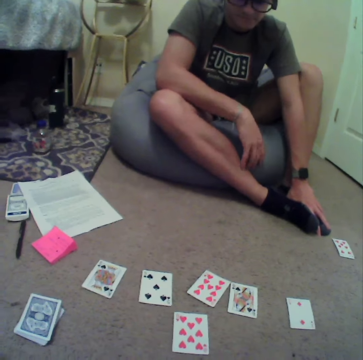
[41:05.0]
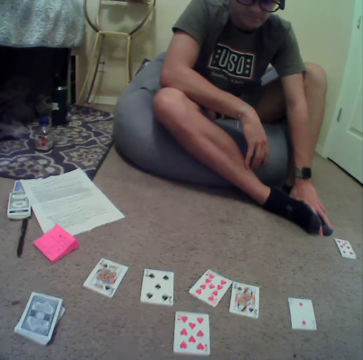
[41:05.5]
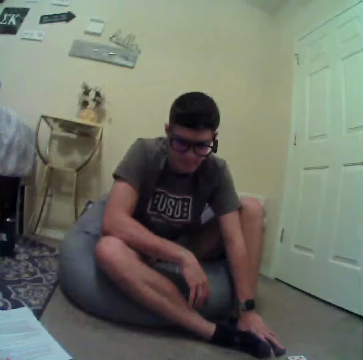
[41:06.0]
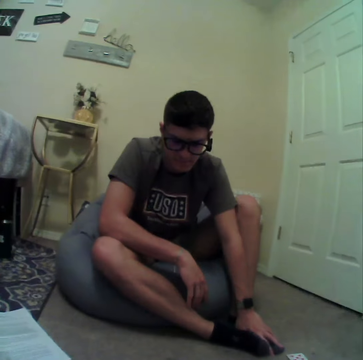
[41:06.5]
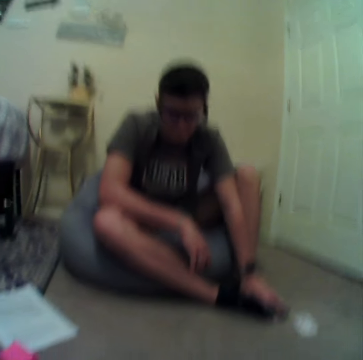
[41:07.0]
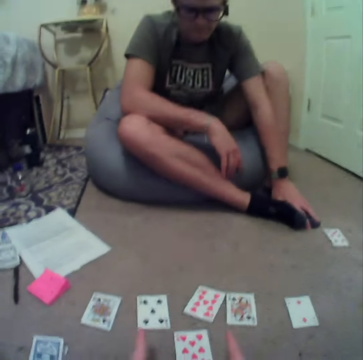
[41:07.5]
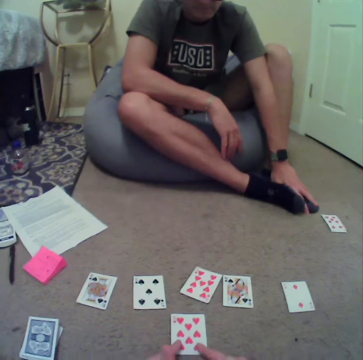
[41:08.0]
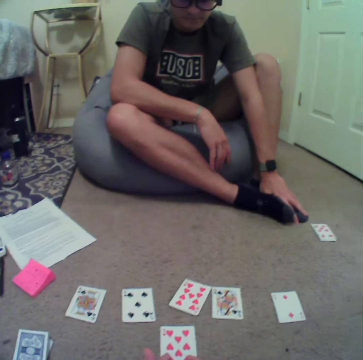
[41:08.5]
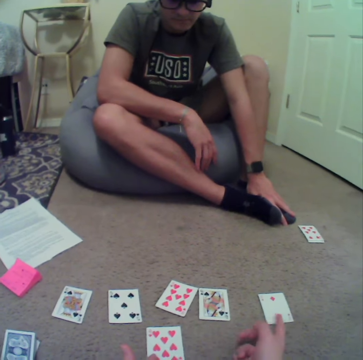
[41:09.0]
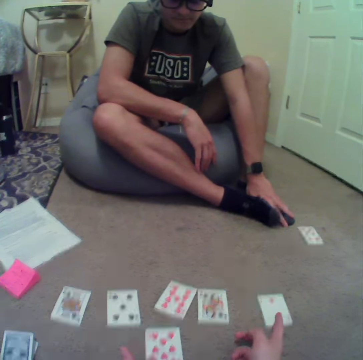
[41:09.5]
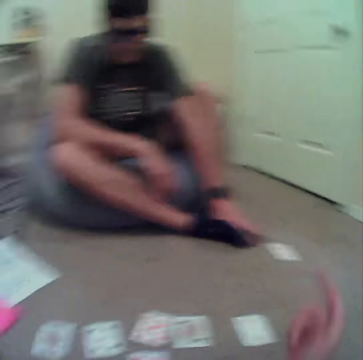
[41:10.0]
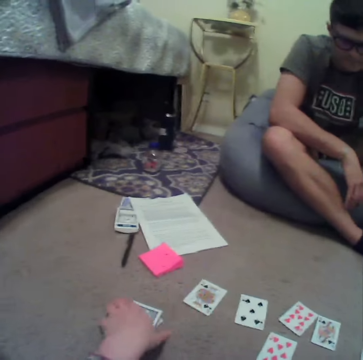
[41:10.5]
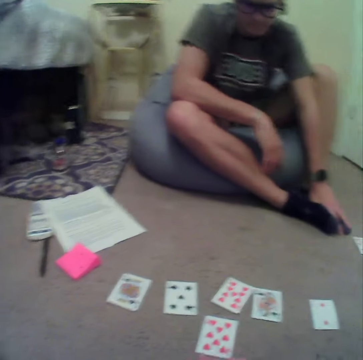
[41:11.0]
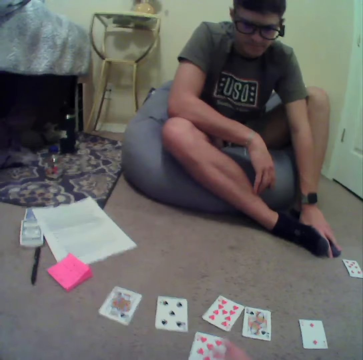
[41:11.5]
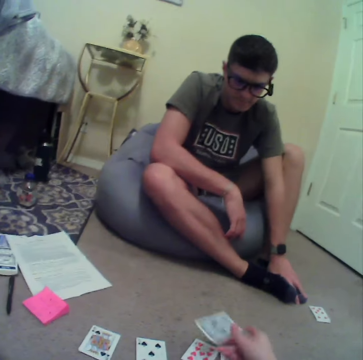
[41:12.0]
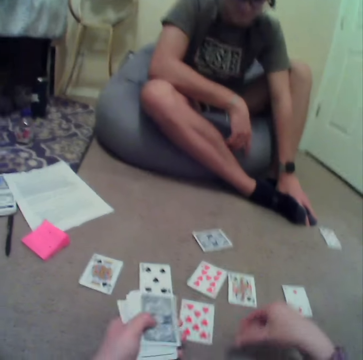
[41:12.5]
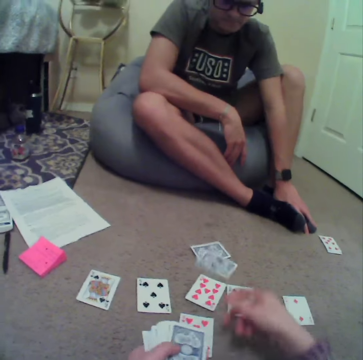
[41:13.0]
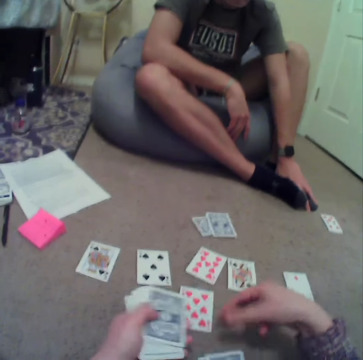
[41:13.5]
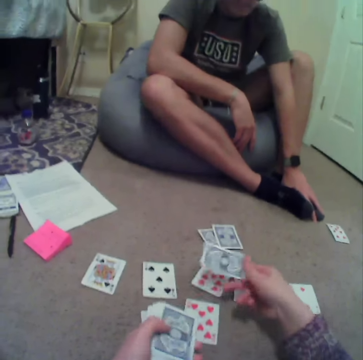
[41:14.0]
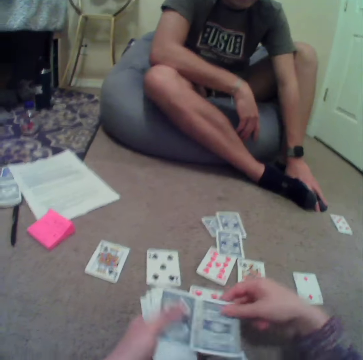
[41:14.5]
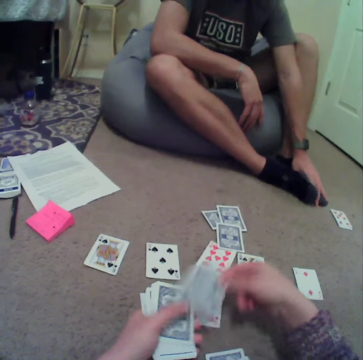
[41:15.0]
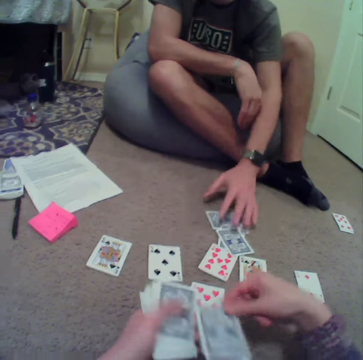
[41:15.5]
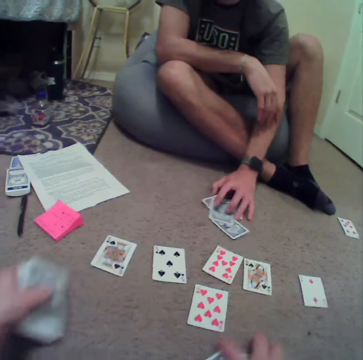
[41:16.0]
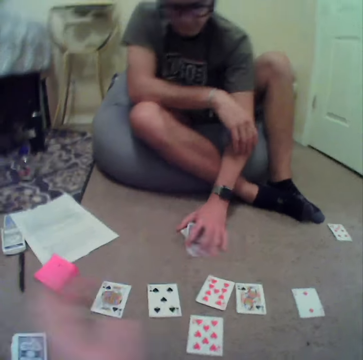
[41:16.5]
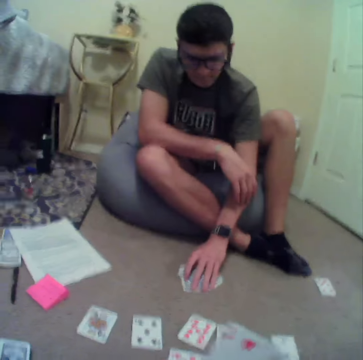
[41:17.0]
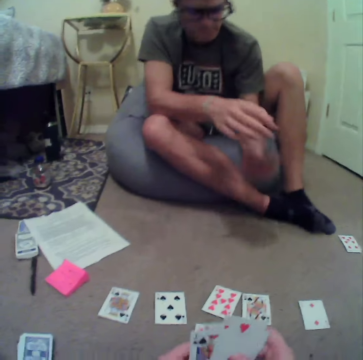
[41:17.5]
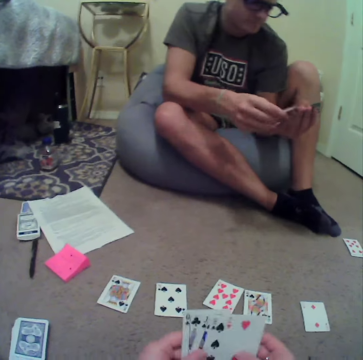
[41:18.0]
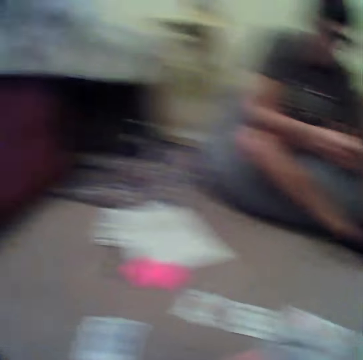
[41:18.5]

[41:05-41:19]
The camera wearer looks around and drops the cards on the floor. They pick a card on the floor. A man stares at the cards. The camera wearer points at a card on the floor, sways hands and picks cards on the floor. They put the cards on the floor. They align the cards on the floor. The man picks cards on the floor. The camera wearer arranges cards in hand.

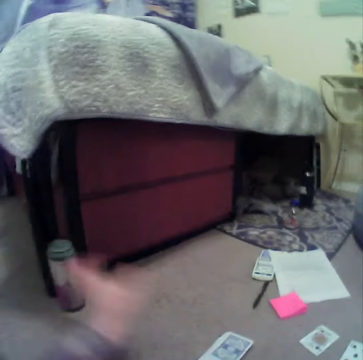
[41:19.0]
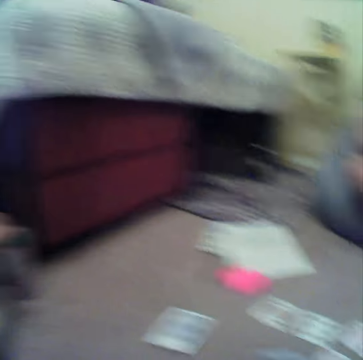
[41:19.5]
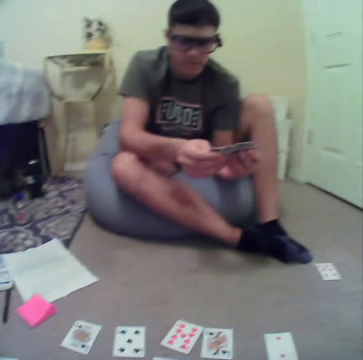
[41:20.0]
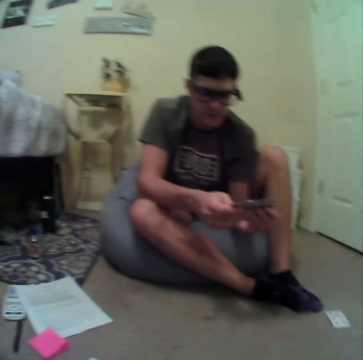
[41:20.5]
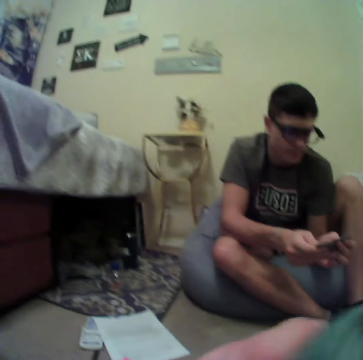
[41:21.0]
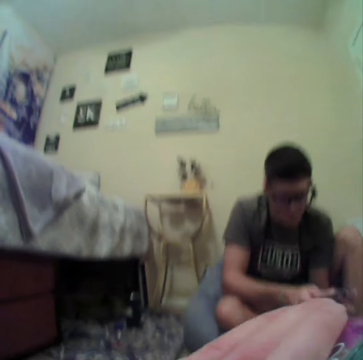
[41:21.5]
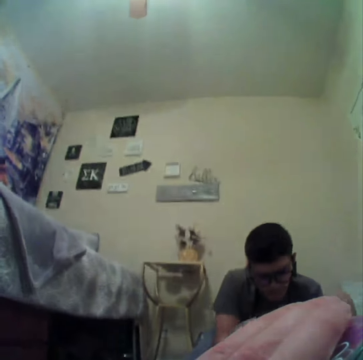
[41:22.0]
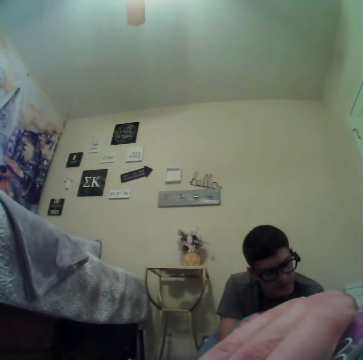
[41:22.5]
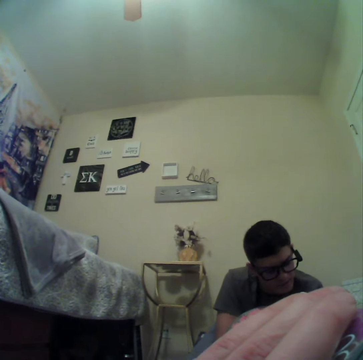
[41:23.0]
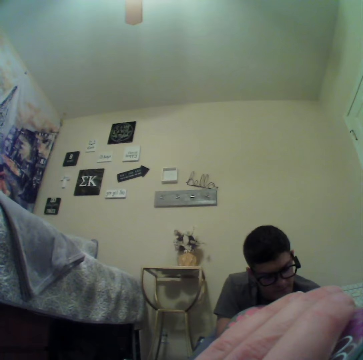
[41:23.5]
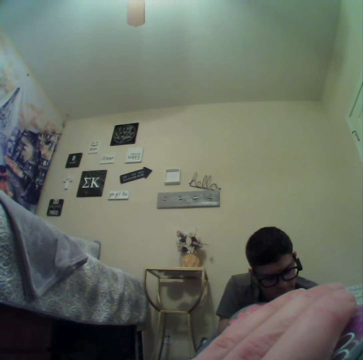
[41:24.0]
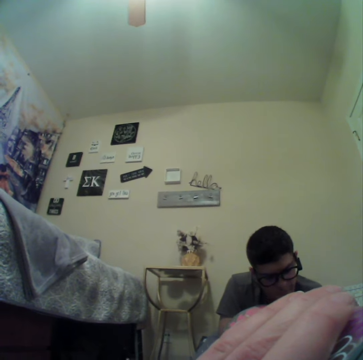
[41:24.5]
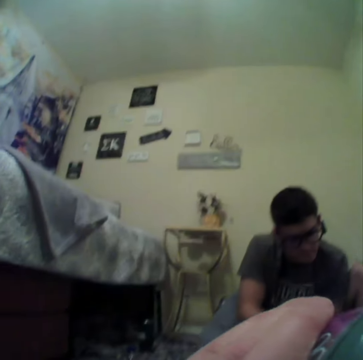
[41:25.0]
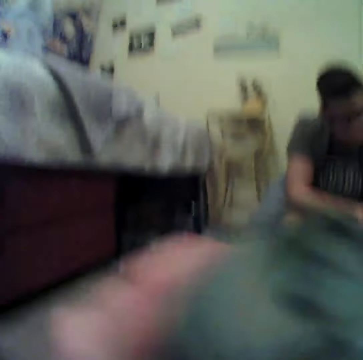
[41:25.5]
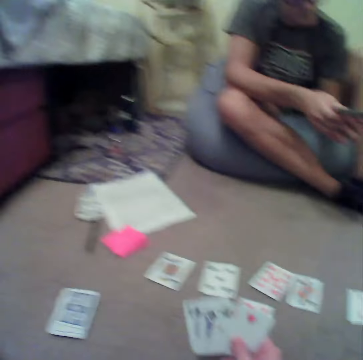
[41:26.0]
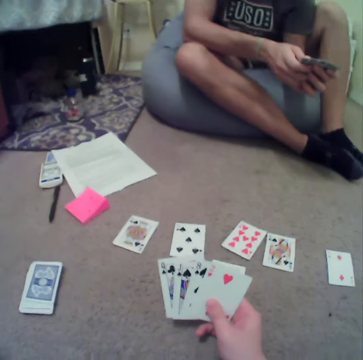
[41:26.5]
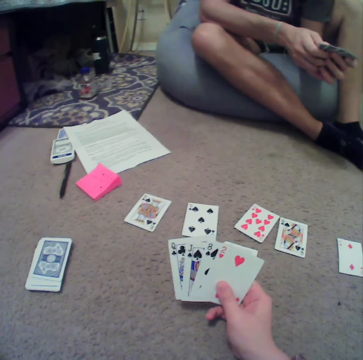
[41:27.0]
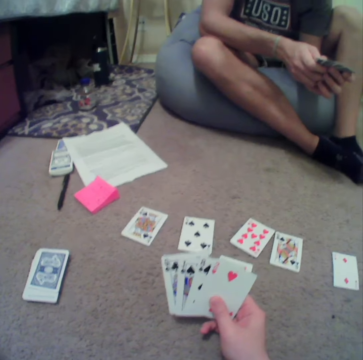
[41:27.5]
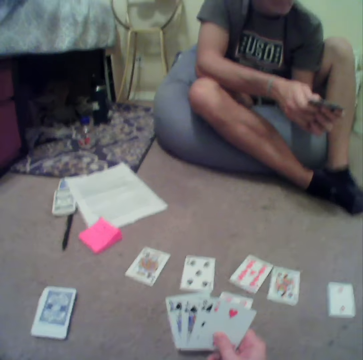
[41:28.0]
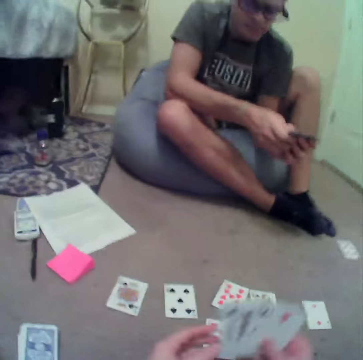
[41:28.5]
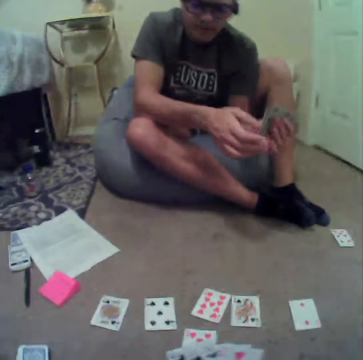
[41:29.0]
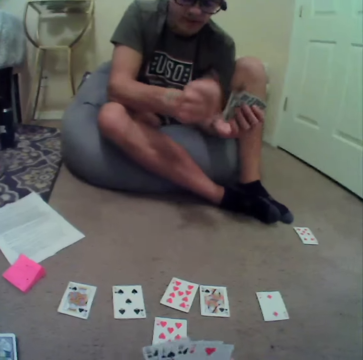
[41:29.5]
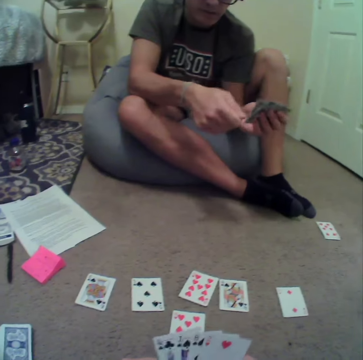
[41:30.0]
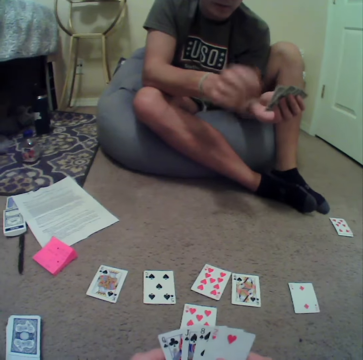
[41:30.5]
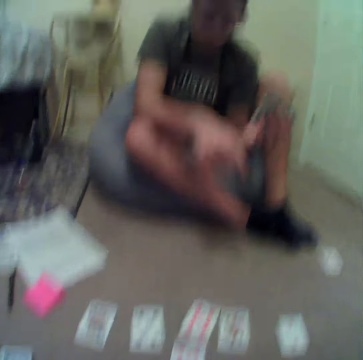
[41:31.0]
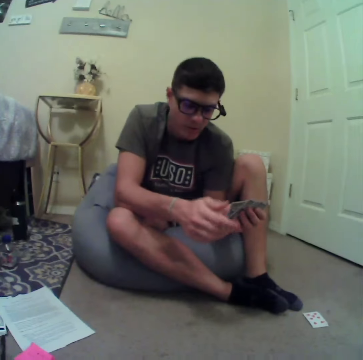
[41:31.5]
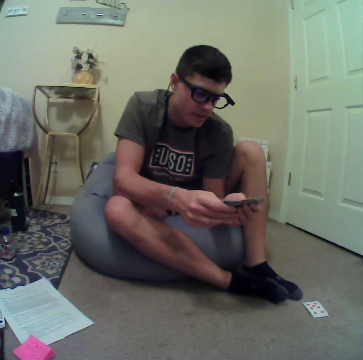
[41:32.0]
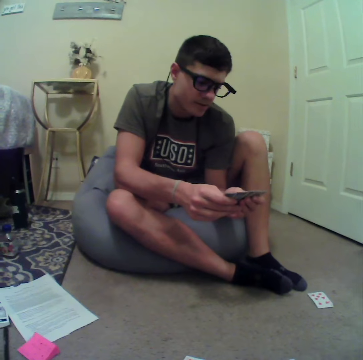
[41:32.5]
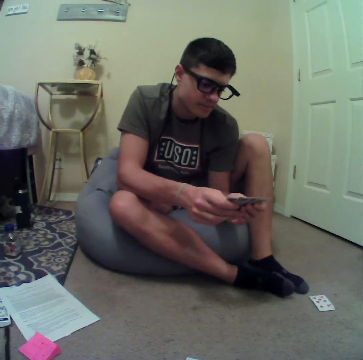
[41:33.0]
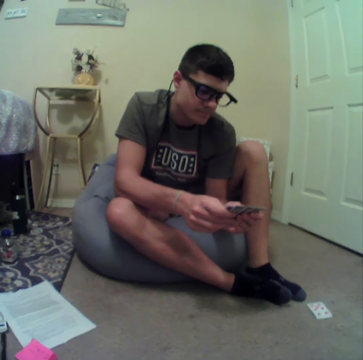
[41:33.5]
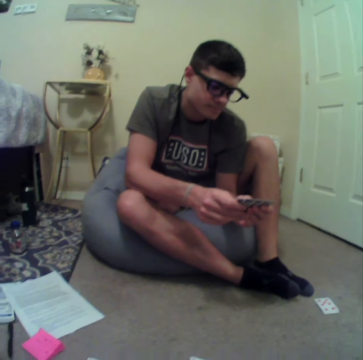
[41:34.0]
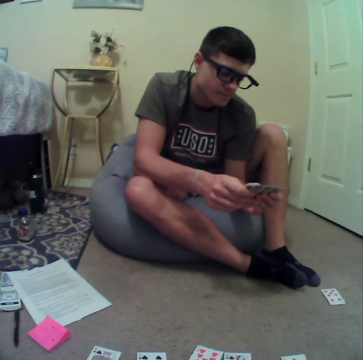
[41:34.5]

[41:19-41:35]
The camera wearer picks a bottle of water on the floor. They sip water from the bottle. They put the bottle of water on the floor. They look around. A man sways a hand. The camera wearer aligns the cards. The man arranges cards in hand.

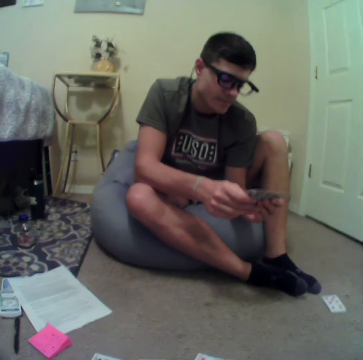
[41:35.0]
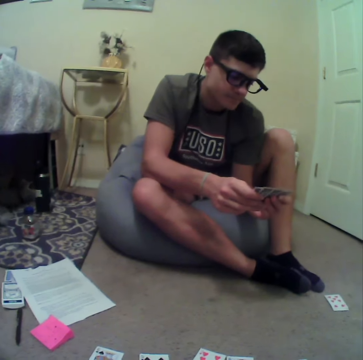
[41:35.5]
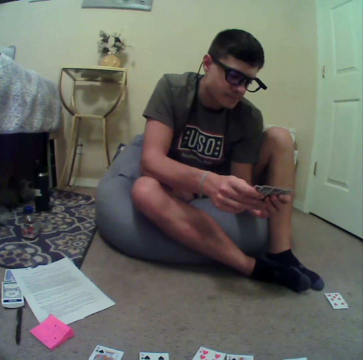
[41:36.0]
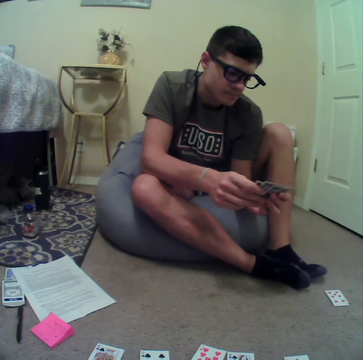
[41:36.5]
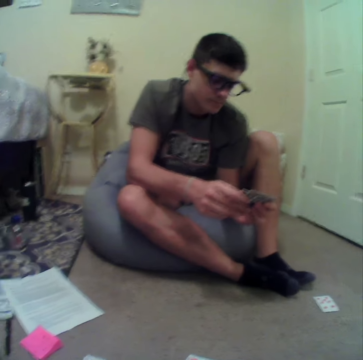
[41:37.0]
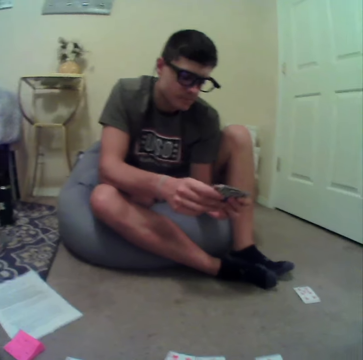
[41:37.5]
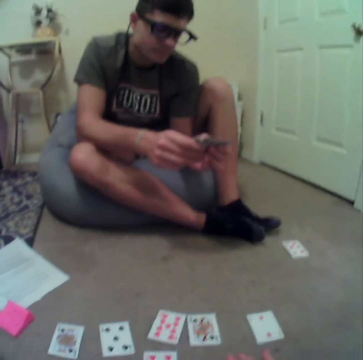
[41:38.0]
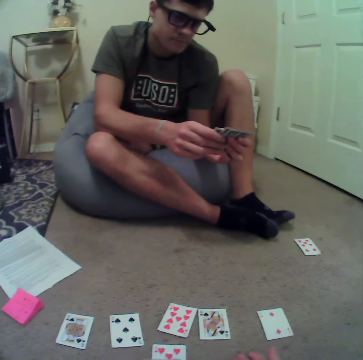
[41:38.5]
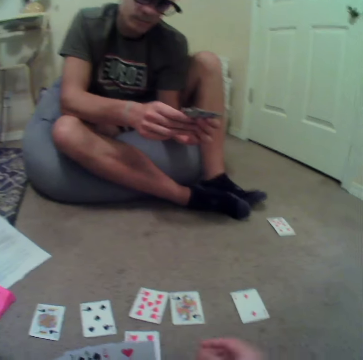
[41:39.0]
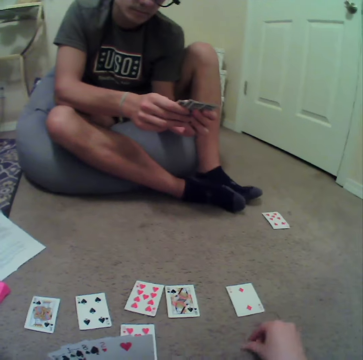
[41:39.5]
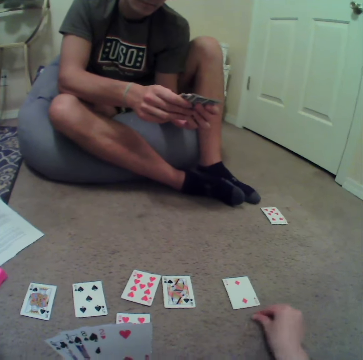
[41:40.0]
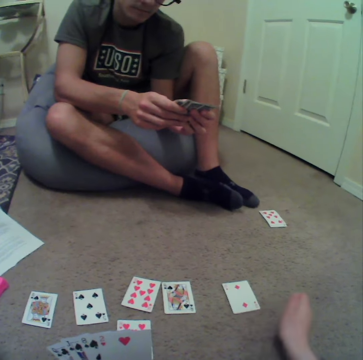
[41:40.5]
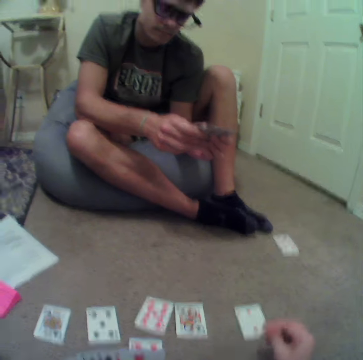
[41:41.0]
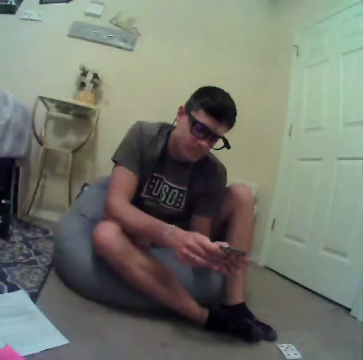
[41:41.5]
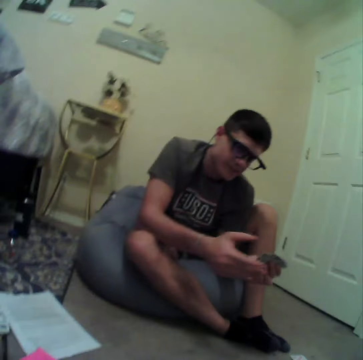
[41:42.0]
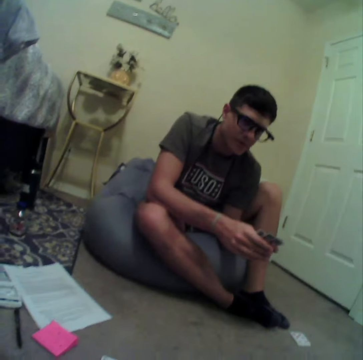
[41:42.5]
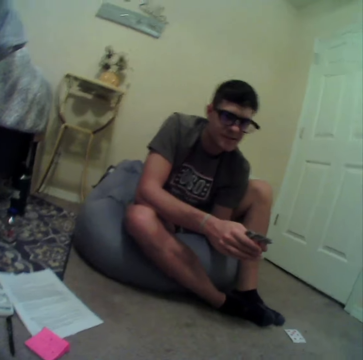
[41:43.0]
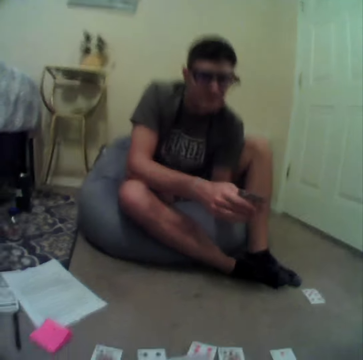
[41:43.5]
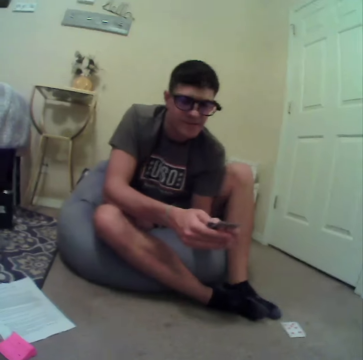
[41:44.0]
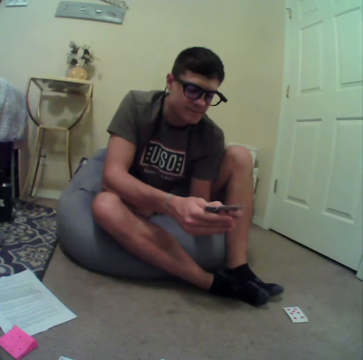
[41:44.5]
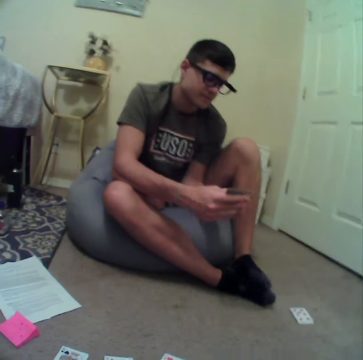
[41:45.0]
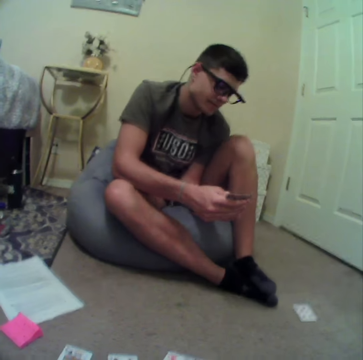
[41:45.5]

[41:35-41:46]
The camera wearer sways a hand. A person sways a hand. The person converses with the camera wearer.
